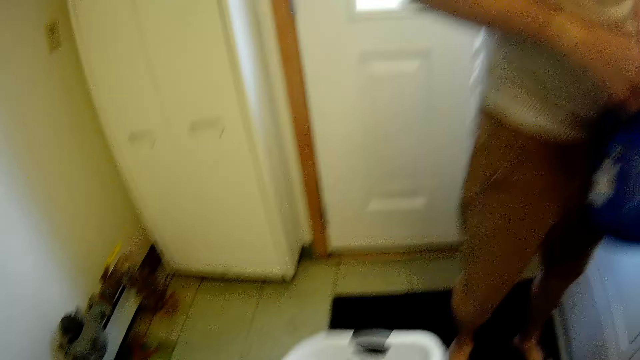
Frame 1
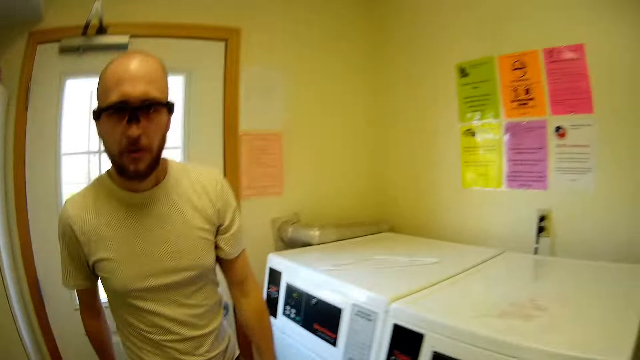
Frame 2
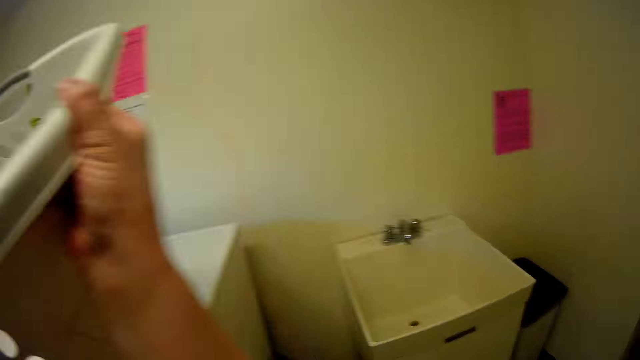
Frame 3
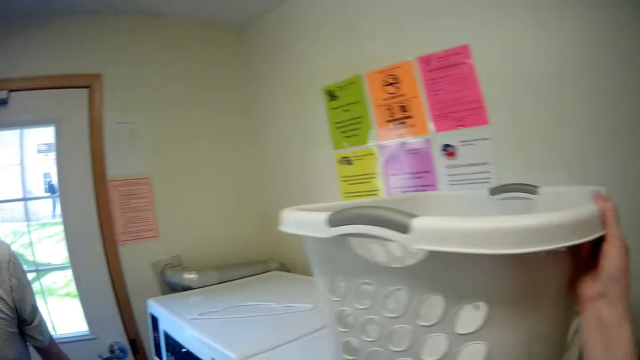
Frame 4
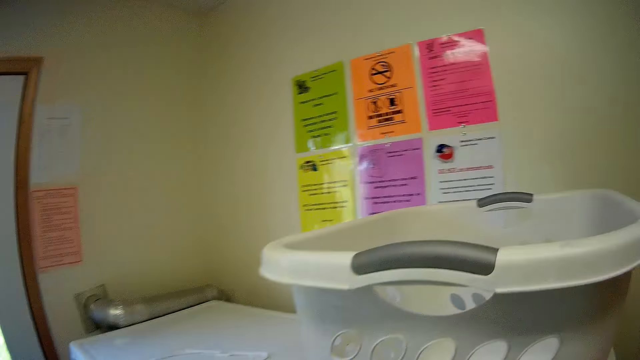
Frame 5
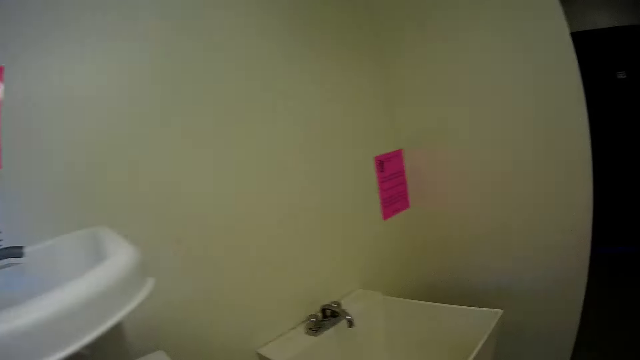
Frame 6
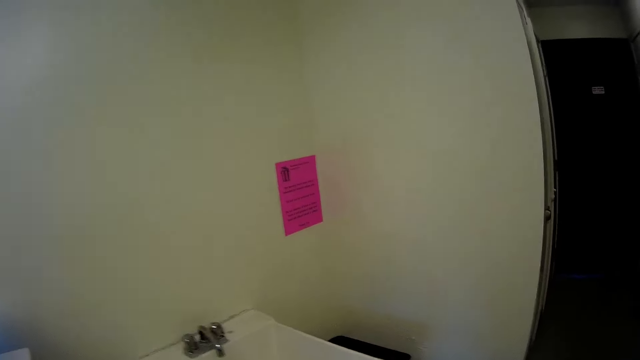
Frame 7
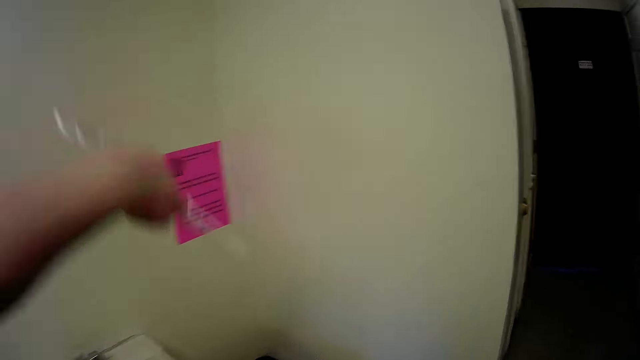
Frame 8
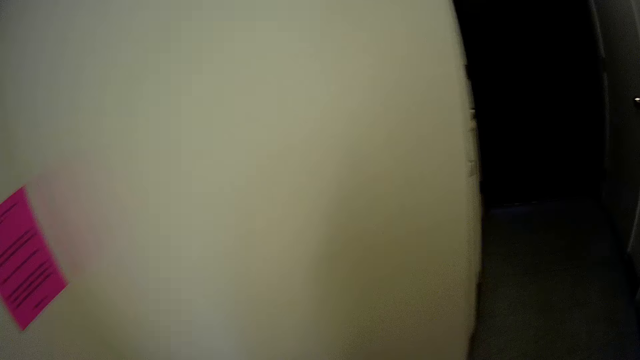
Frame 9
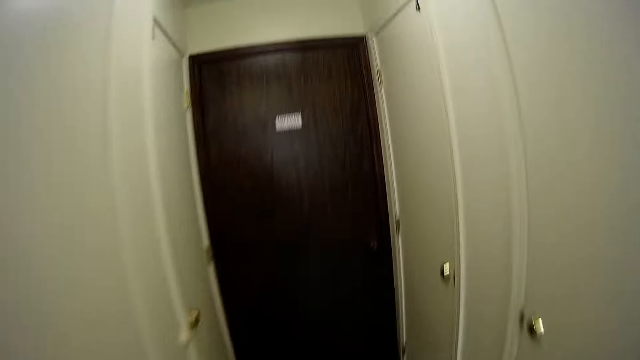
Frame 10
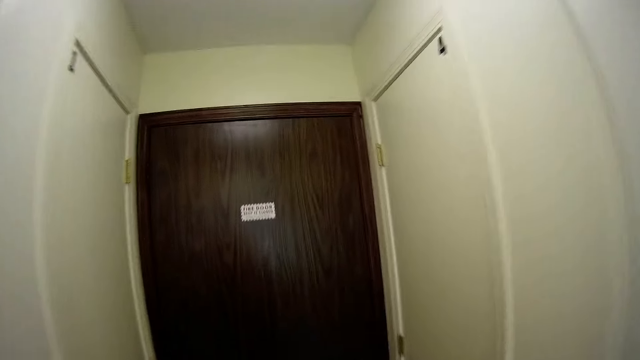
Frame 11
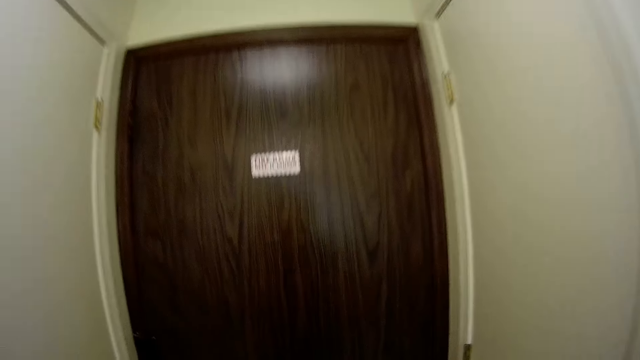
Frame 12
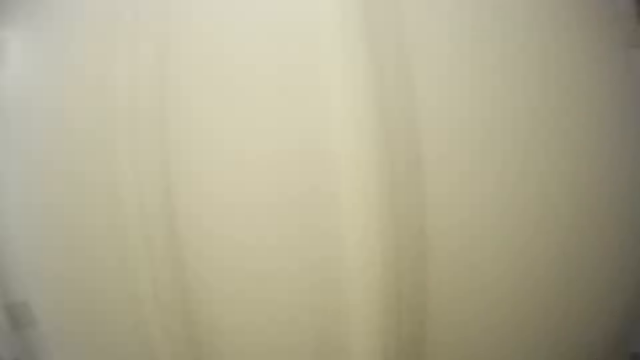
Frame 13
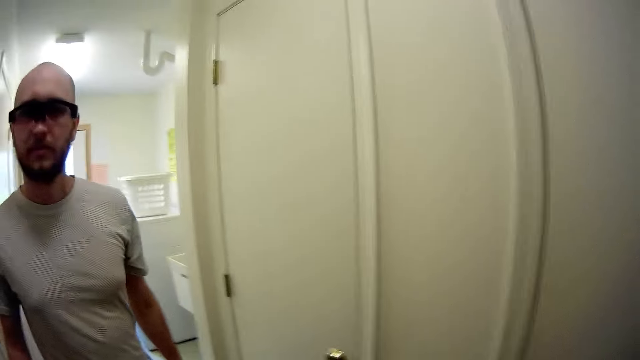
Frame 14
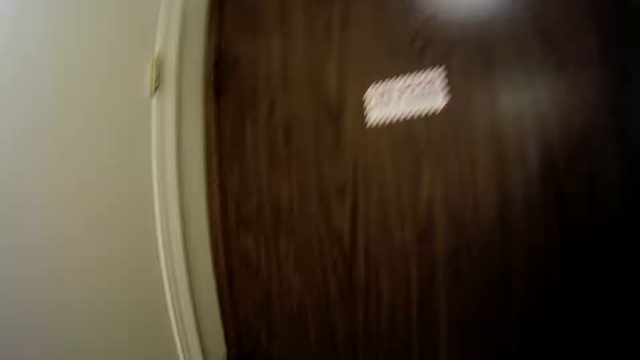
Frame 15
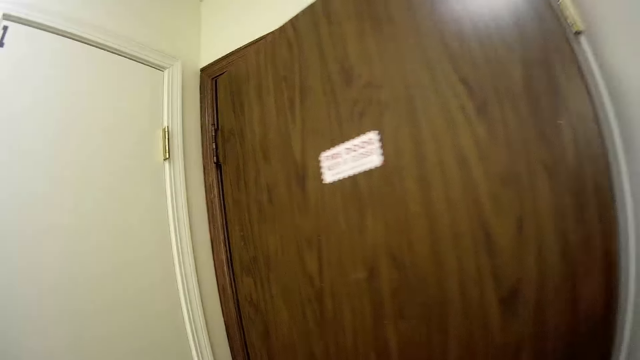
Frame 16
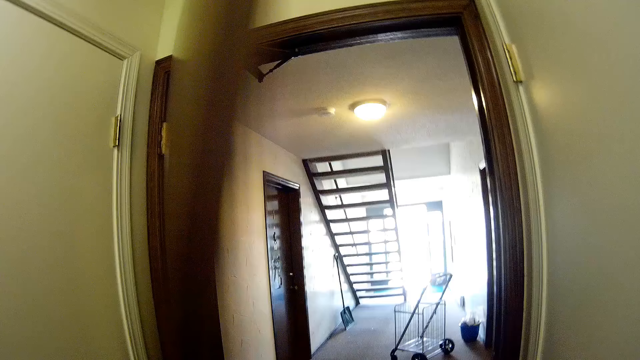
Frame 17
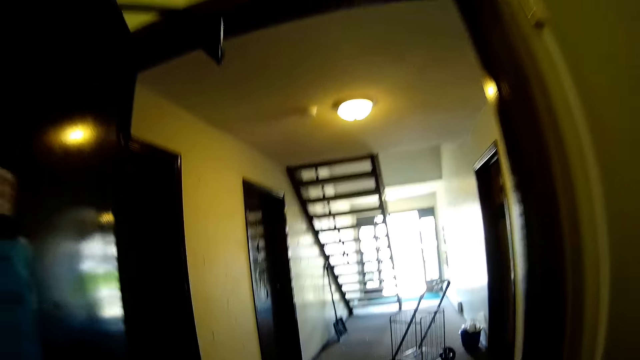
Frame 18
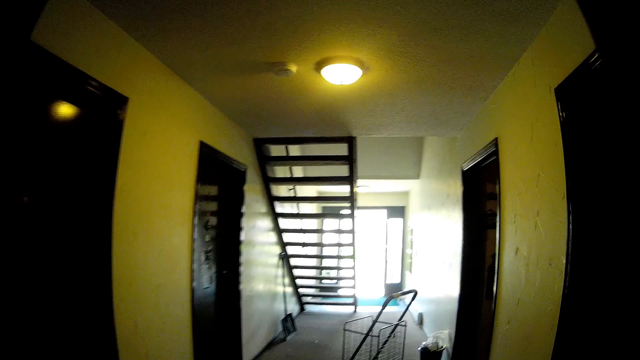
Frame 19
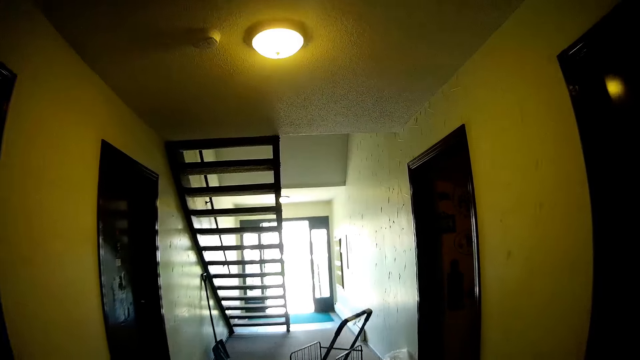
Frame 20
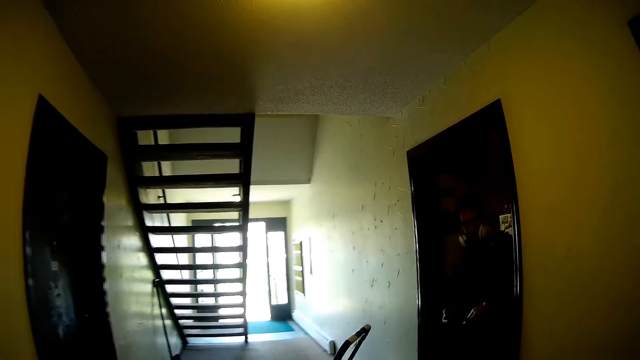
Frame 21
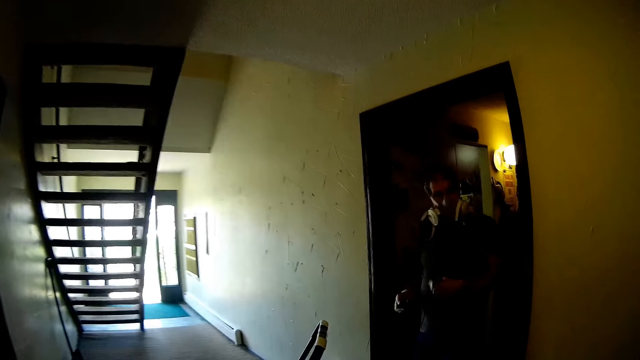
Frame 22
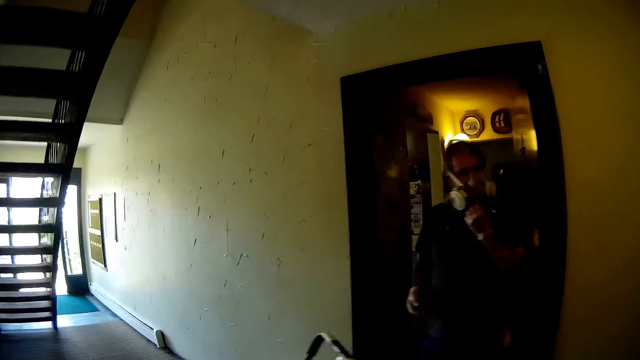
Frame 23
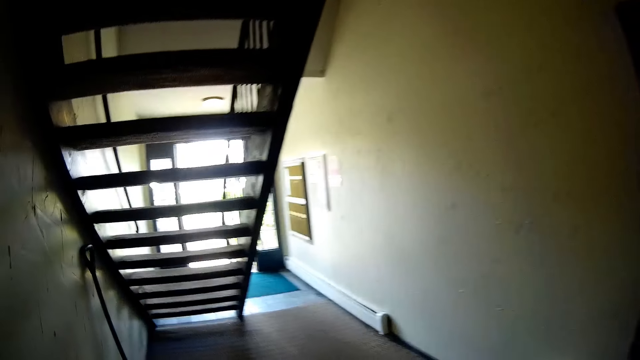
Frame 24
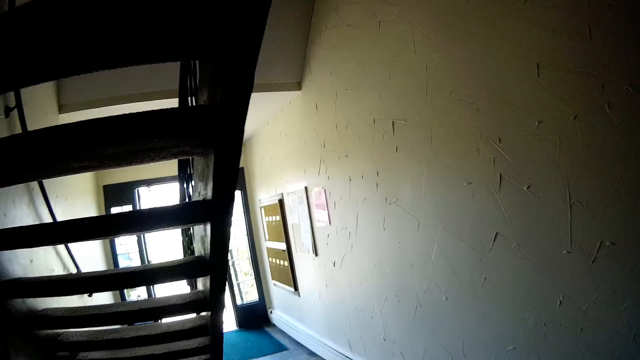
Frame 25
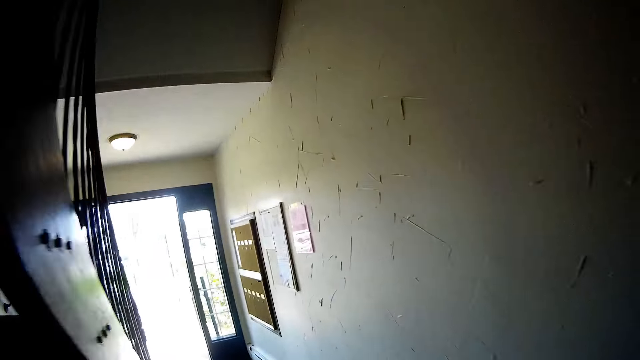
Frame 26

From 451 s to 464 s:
The camera wearer takes the laundry basket from the floor with her hand. She drops the laundry basket in her hand on the machine. She looks around. The man speaks to the camera wearer. The camera wearer opens the door with her left hand. She speaks to the man.

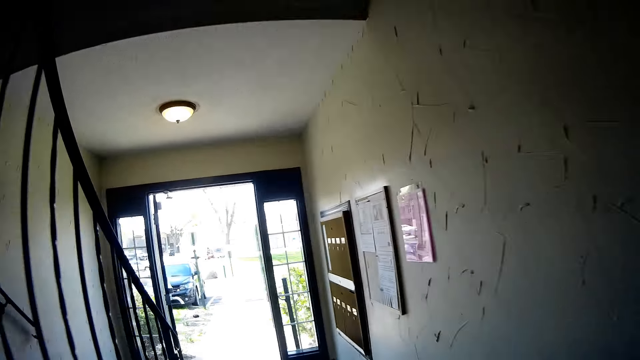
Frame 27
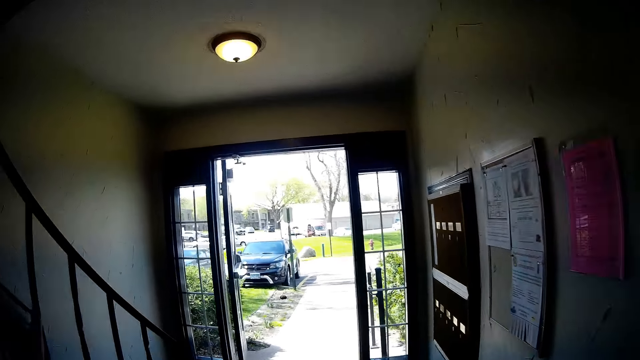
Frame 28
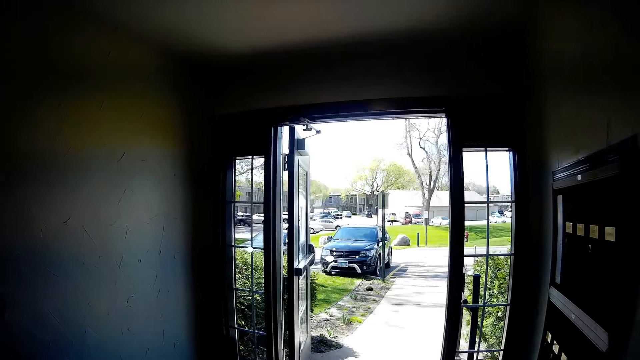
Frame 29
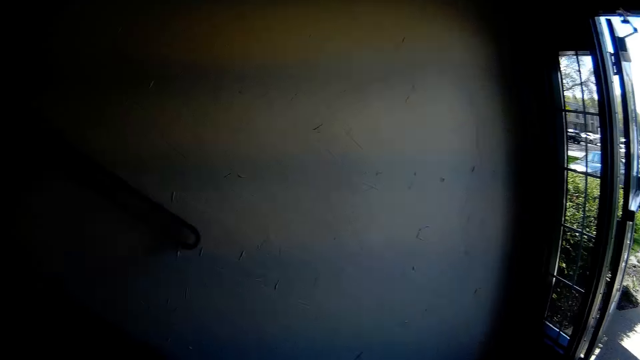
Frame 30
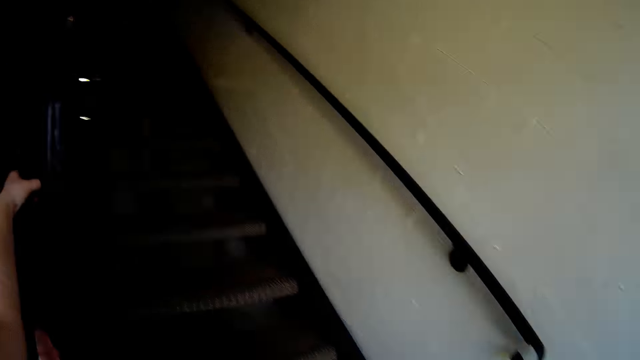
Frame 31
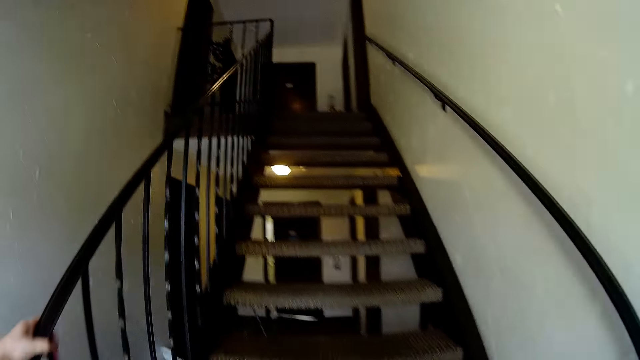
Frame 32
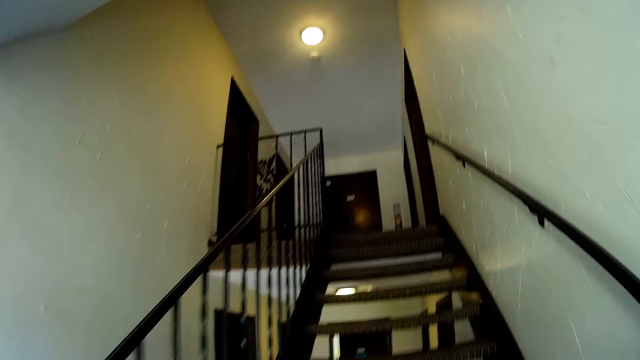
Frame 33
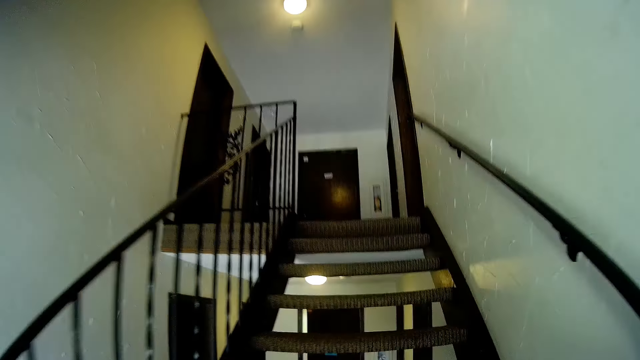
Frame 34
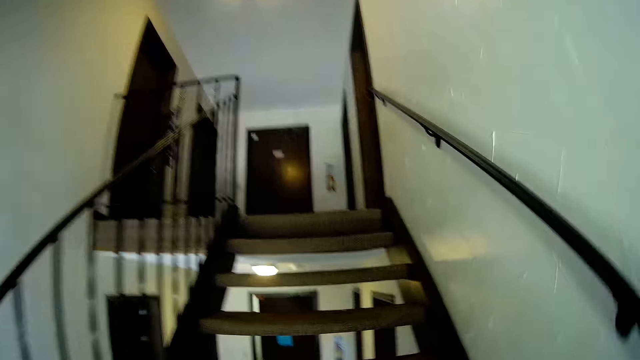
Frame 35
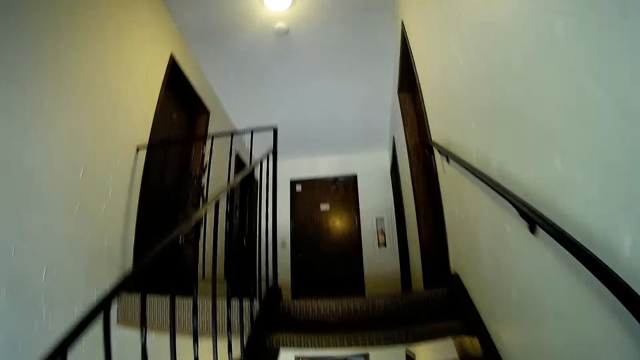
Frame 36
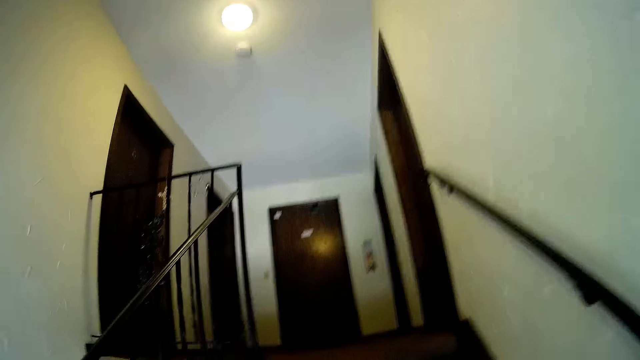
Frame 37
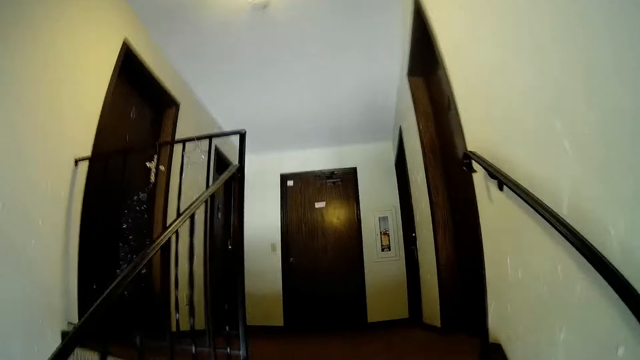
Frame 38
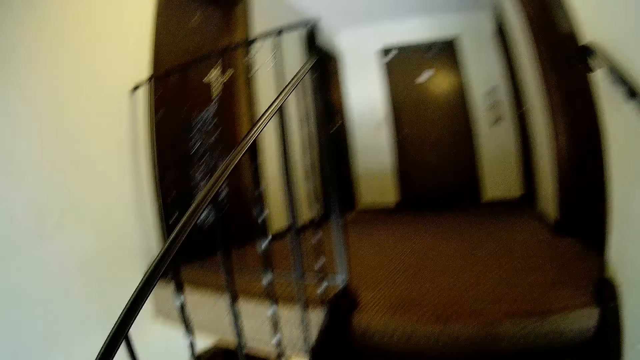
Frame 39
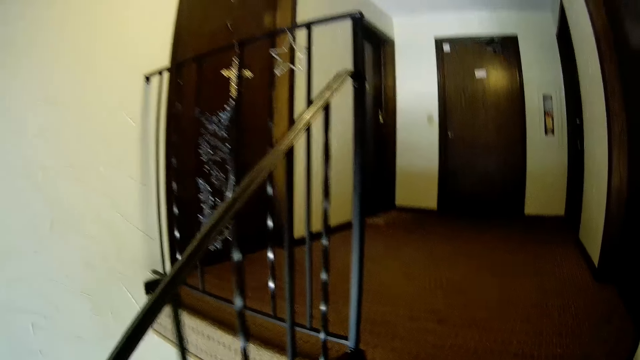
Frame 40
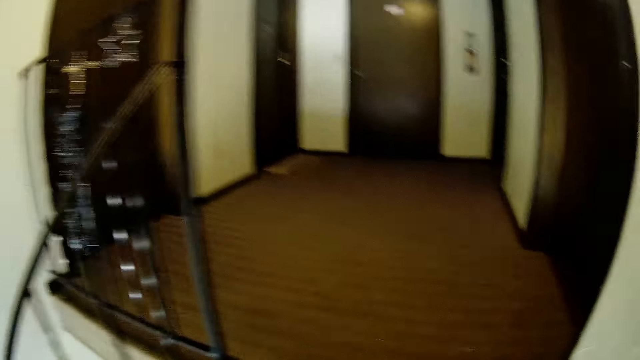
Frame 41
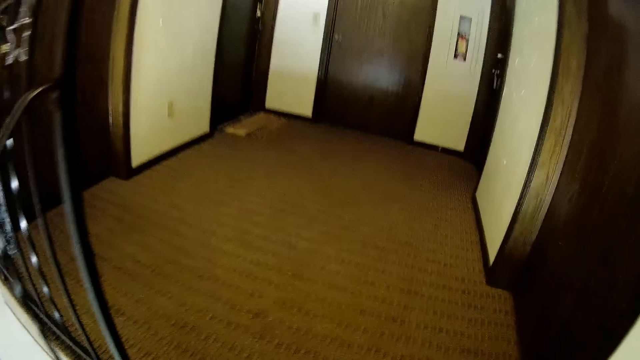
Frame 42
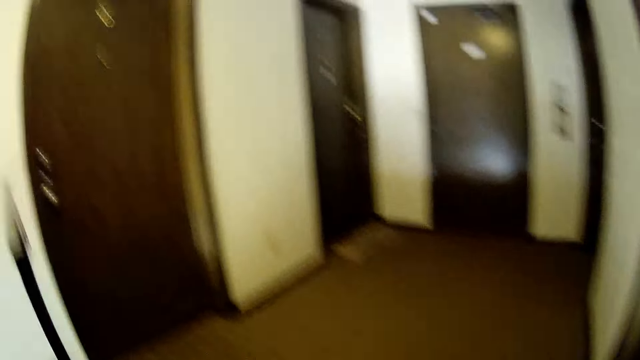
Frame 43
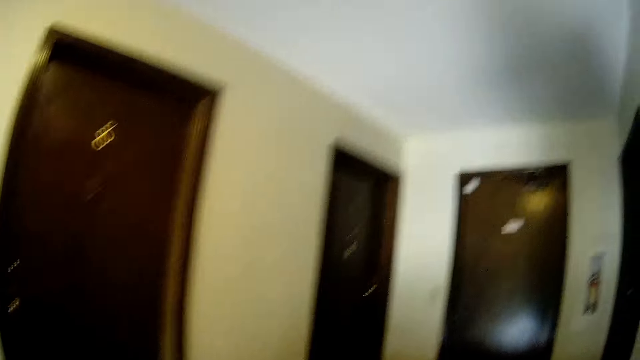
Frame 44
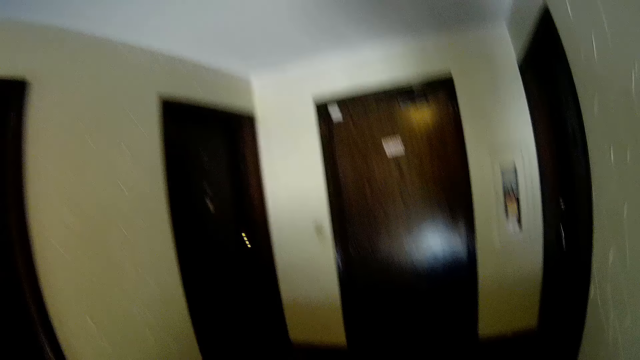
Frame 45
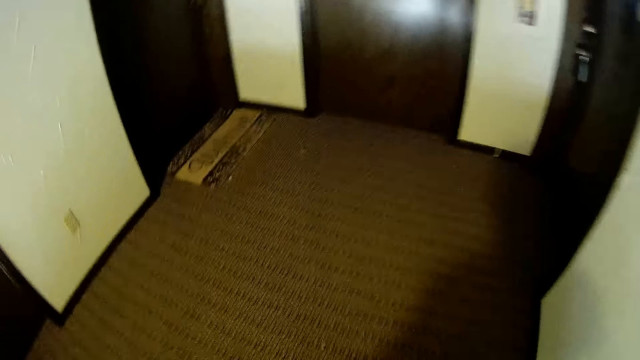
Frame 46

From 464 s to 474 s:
The camera wearer walks upstairs. The man walks upstairs.
